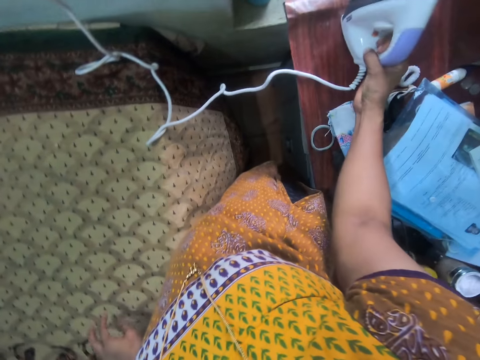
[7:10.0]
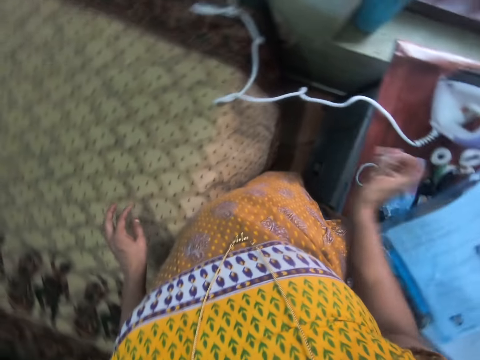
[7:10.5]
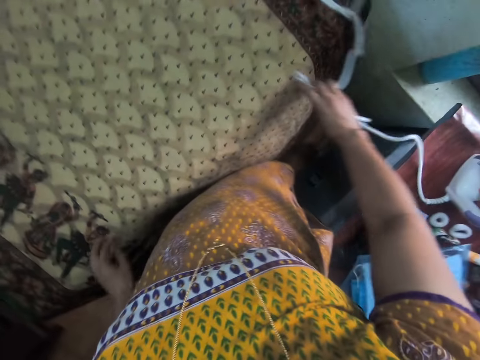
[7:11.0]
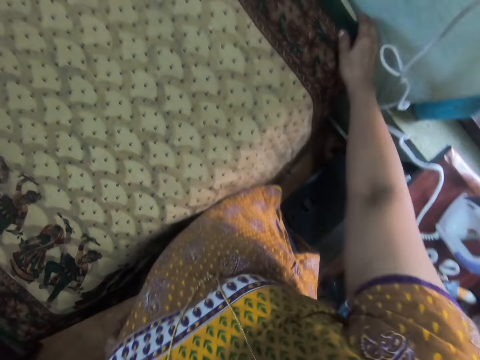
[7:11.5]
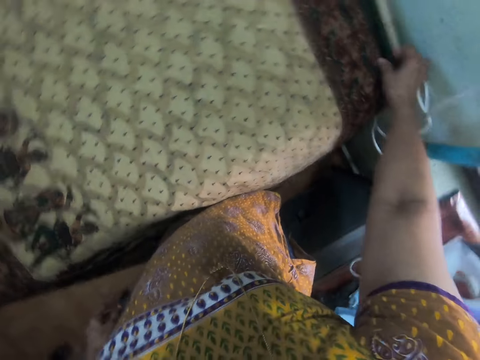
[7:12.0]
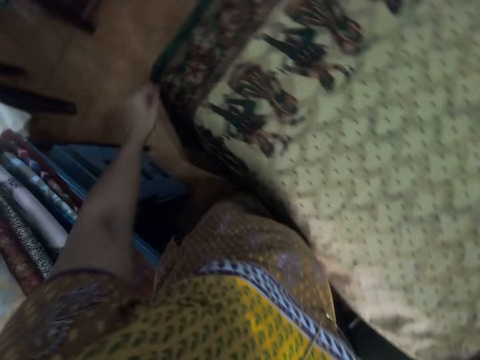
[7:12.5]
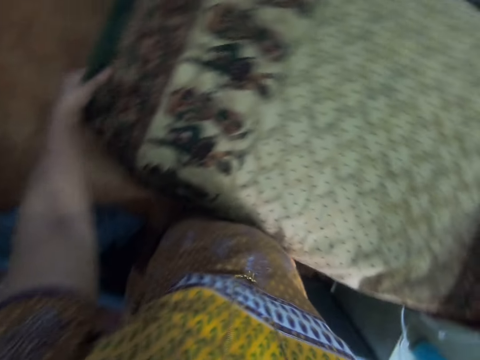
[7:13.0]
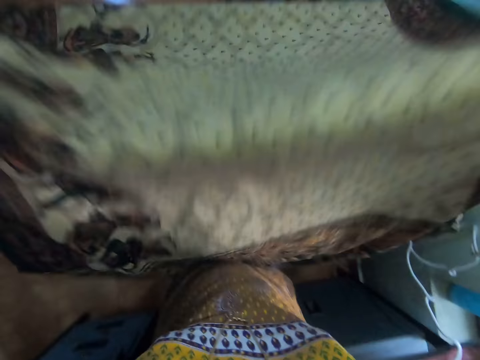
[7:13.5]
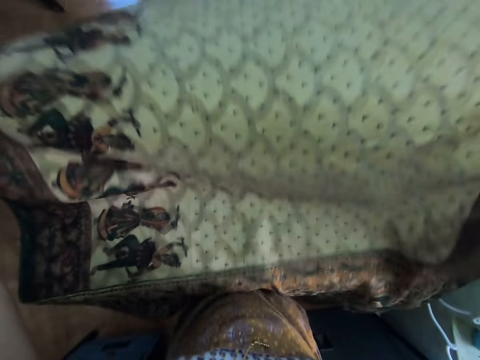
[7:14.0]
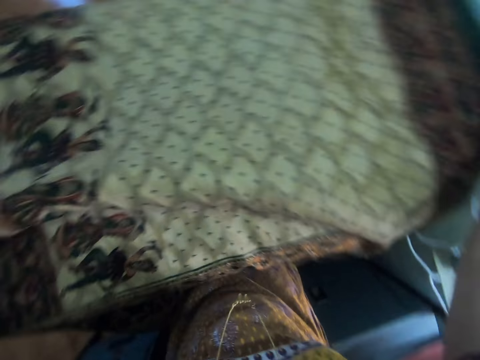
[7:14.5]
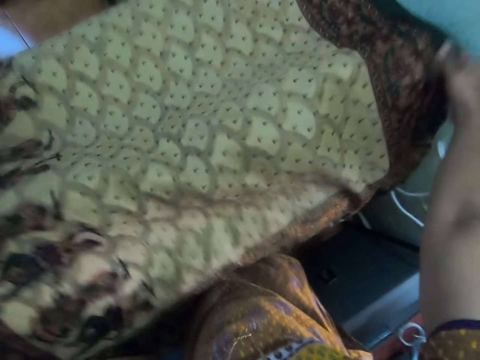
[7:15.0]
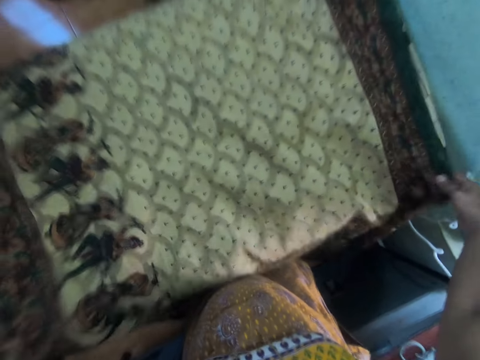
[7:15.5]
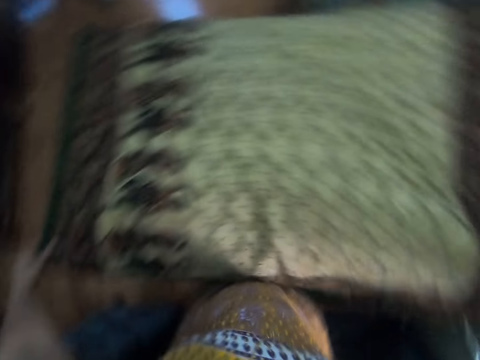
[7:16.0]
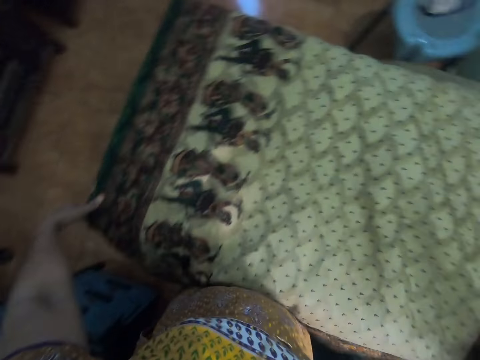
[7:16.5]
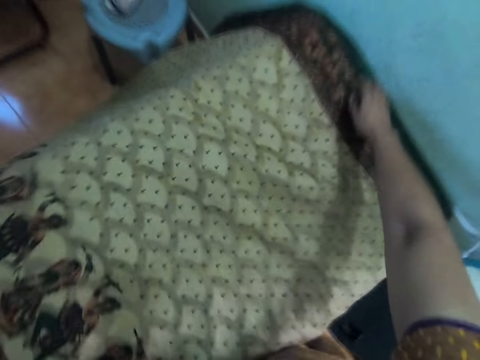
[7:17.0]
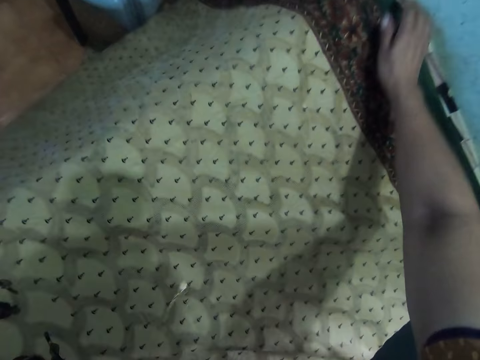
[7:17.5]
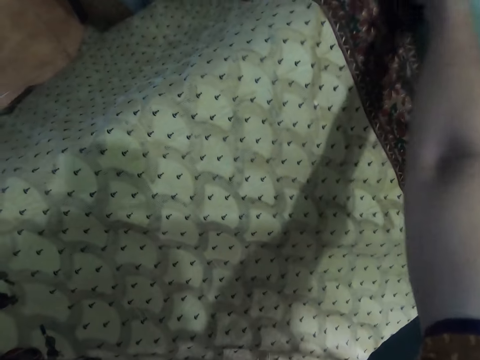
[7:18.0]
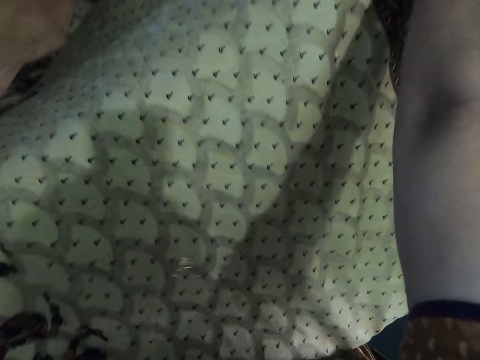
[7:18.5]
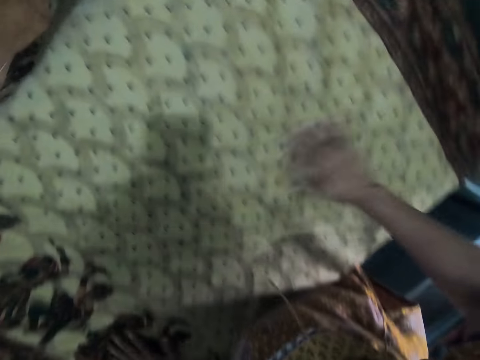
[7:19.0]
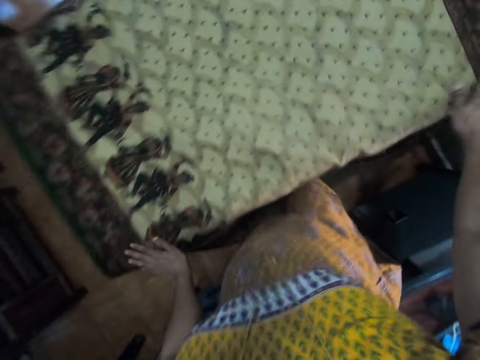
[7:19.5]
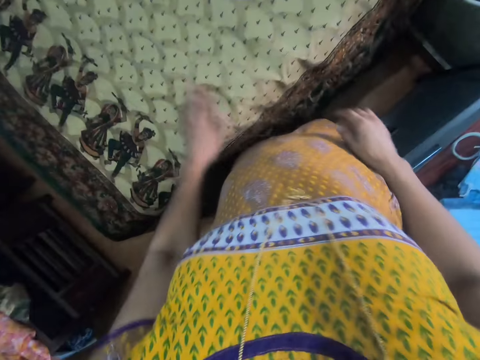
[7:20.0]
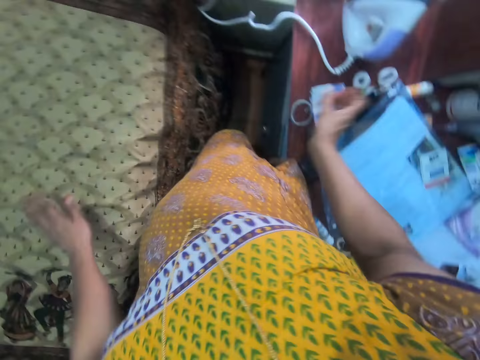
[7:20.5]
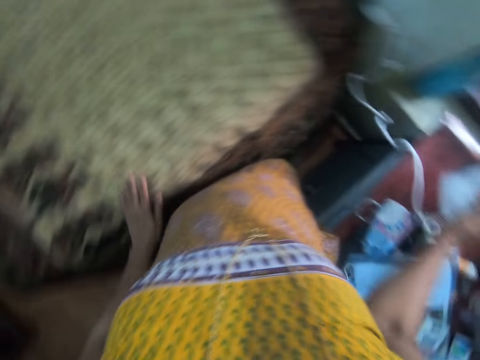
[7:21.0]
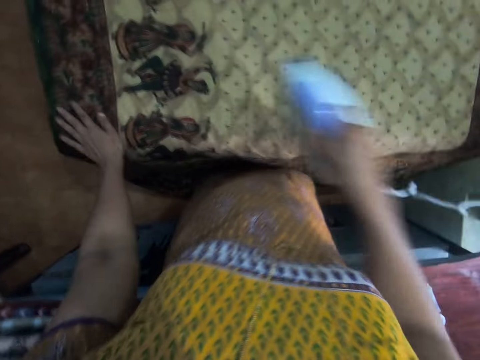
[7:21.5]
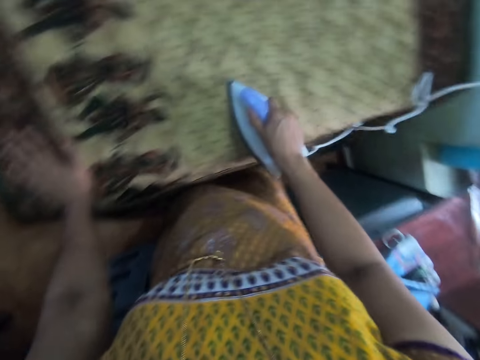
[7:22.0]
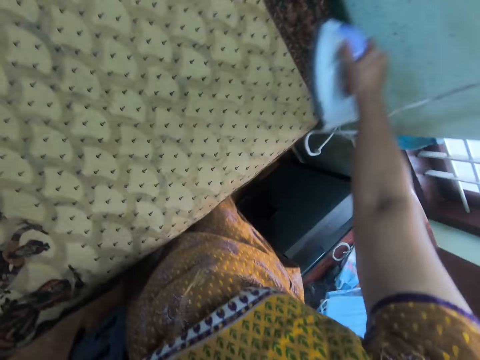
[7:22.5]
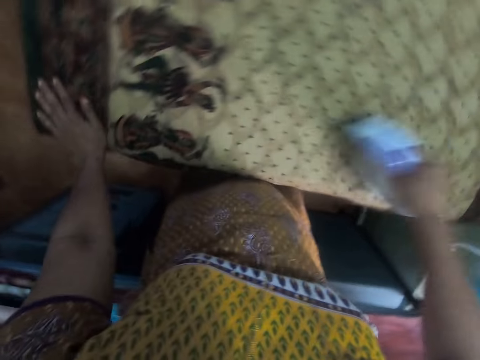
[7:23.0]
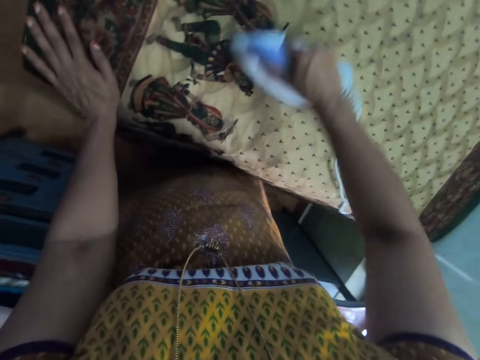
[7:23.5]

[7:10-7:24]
The camera wearer places down the iron box on the table. They move the iron box cable. They hold the material. They hold the material with both hands. They stretch the cloth. They pick up the material. They put the material on the table. They adjust the material. They rub the material. They pick up the iron box. They hold the material. They iron the cloth.

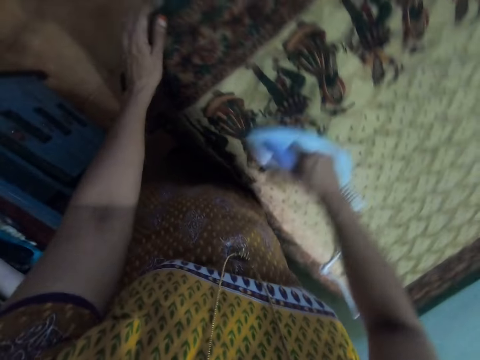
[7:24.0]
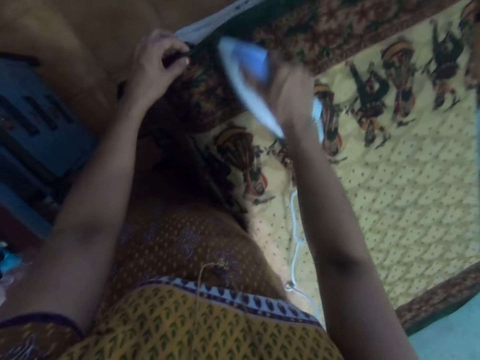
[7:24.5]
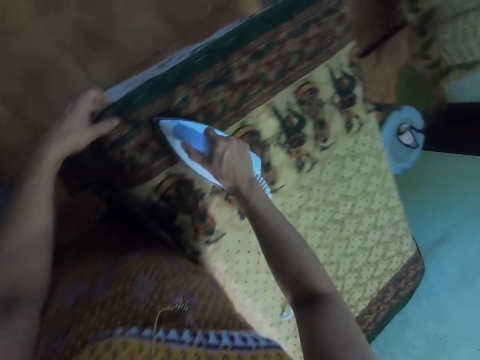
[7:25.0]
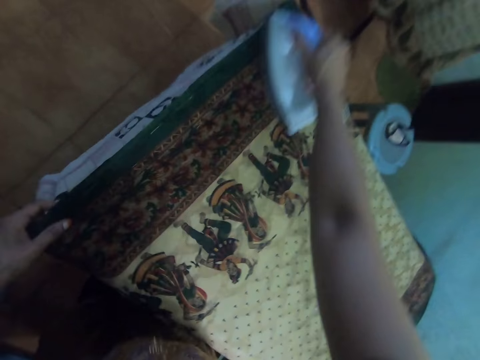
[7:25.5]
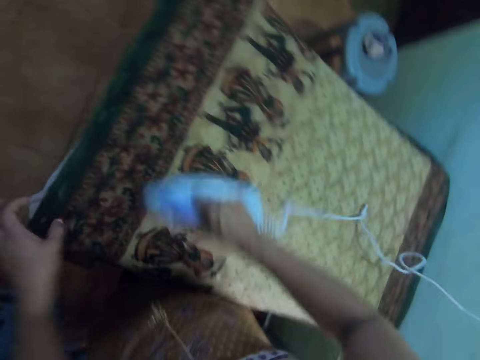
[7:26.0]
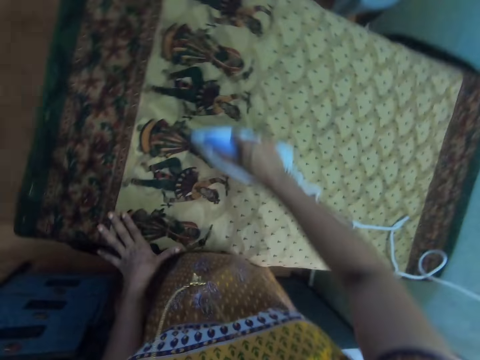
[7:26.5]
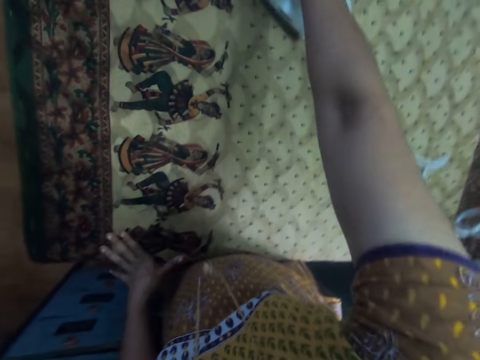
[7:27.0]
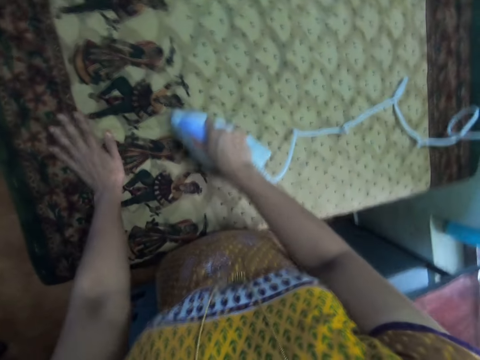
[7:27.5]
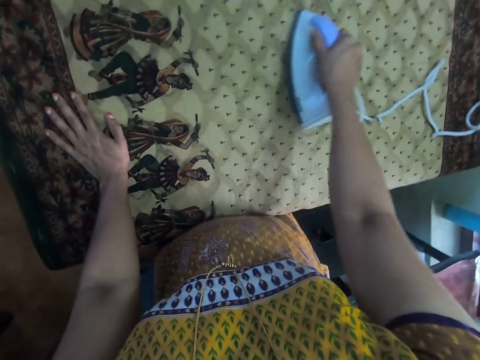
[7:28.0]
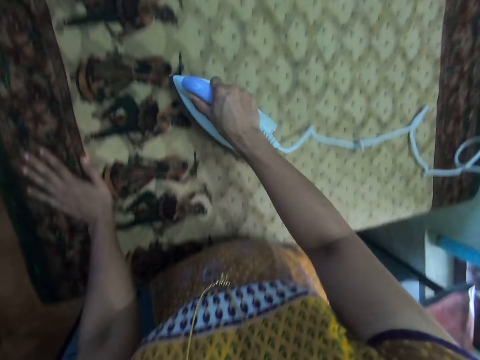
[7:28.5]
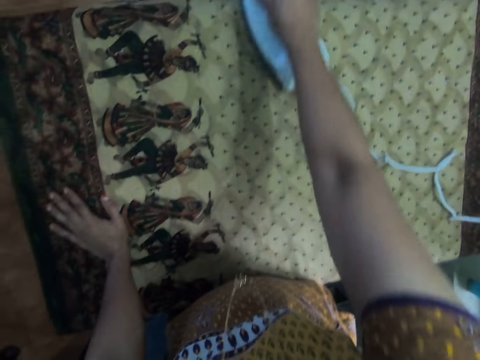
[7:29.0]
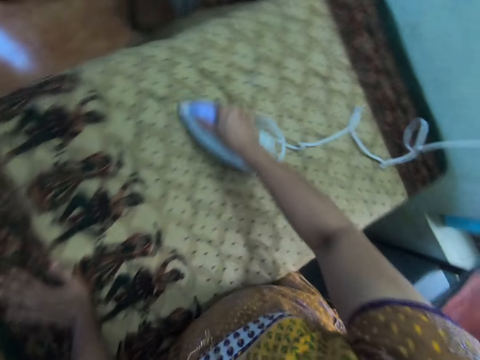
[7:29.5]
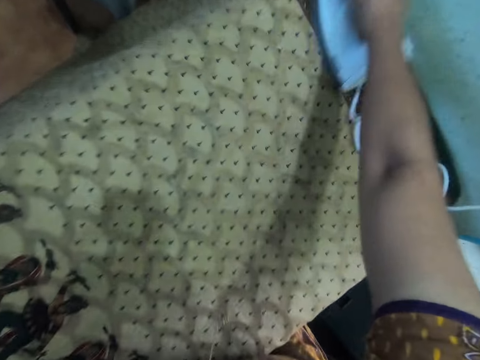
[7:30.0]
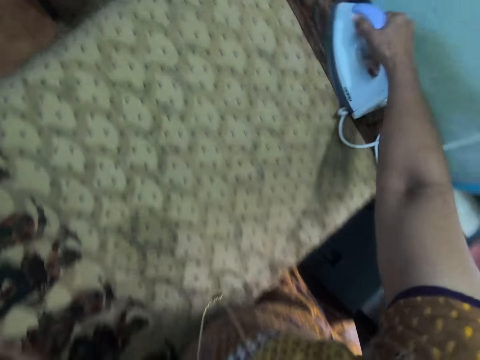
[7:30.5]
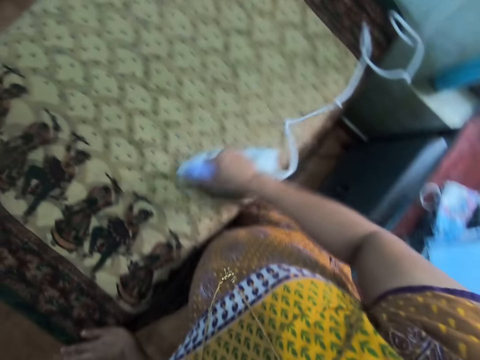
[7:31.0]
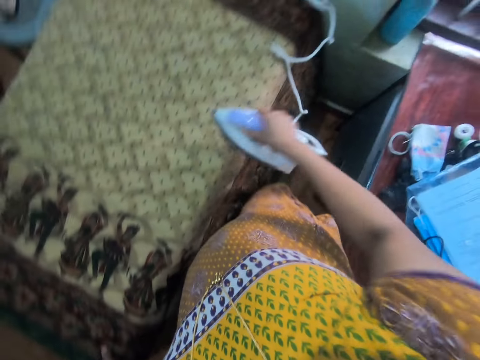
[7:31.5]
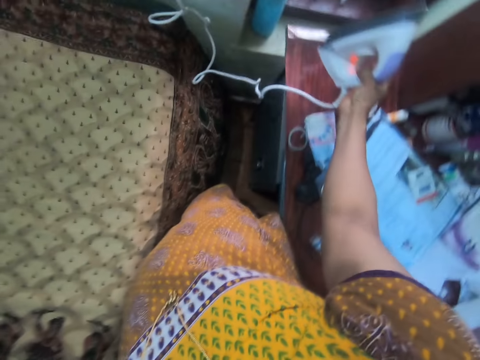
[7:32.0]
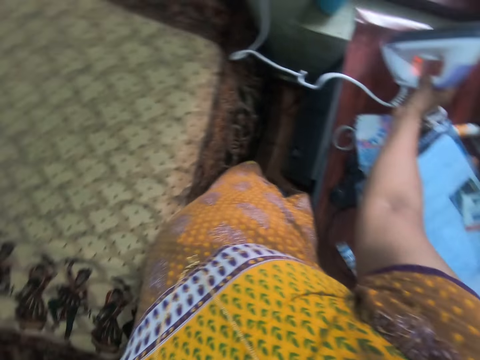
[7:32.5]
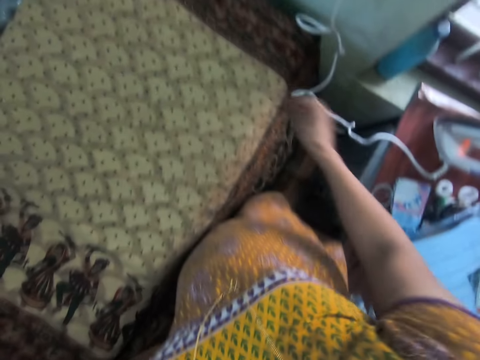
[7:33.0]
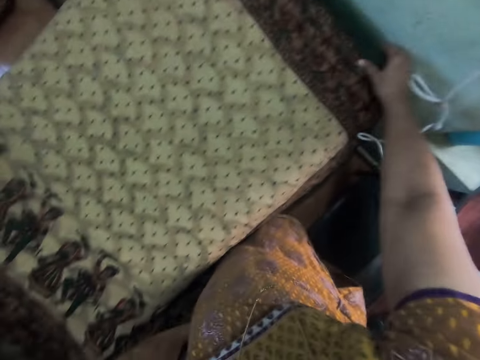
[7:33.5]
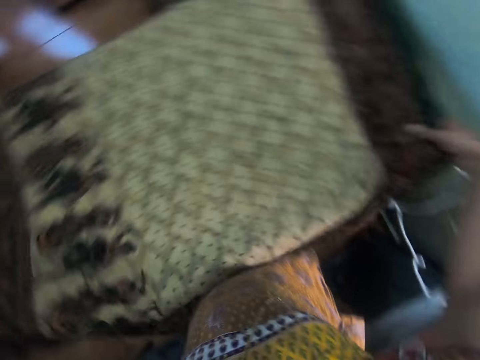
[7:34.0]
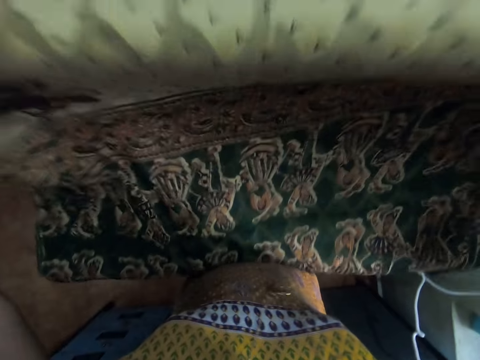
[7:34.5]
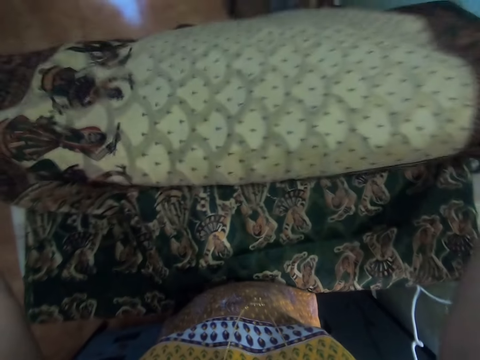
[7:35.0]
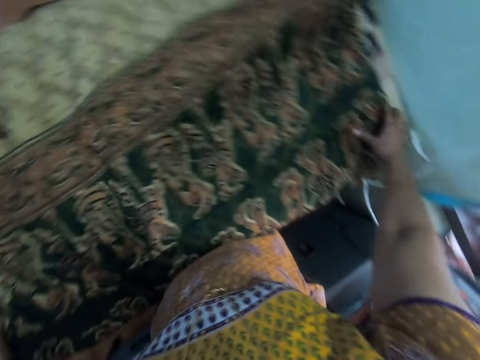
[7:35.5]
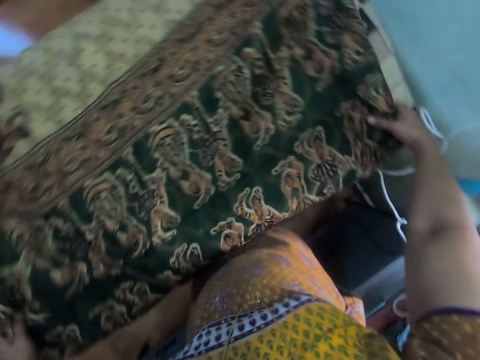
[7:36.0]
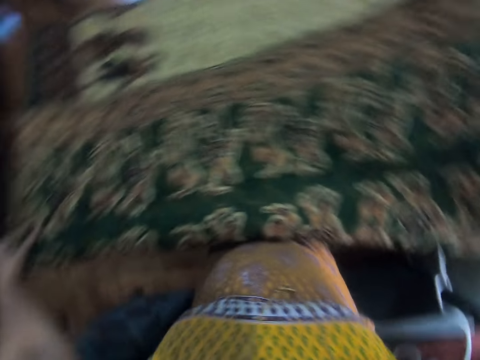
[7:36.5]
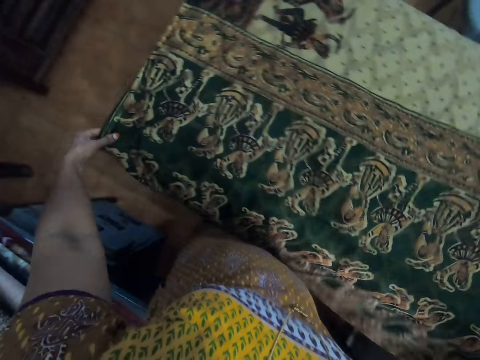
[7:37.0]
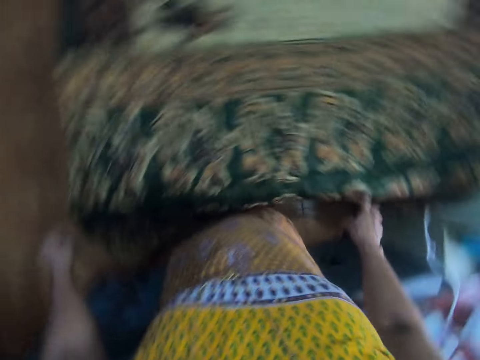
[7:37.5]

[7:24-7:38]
The camera wearer moves the hand. They move the hand repeatedly. They place down the iron box on the table. They hold the material. They stretch the cloth. They put the material on the table. They hold the material. They adjust the material.
